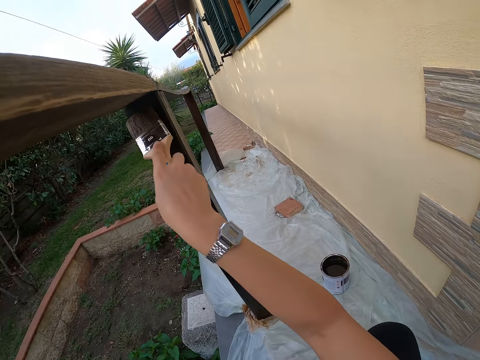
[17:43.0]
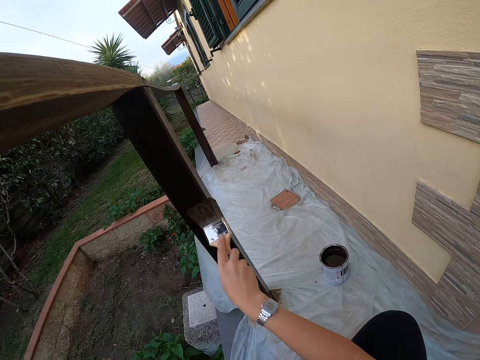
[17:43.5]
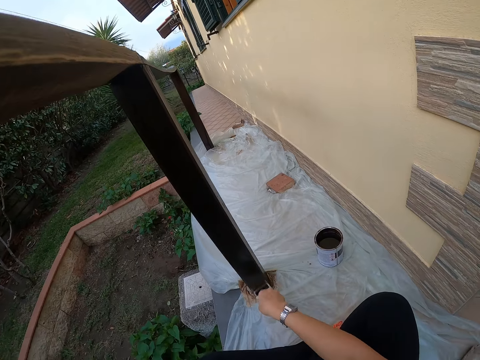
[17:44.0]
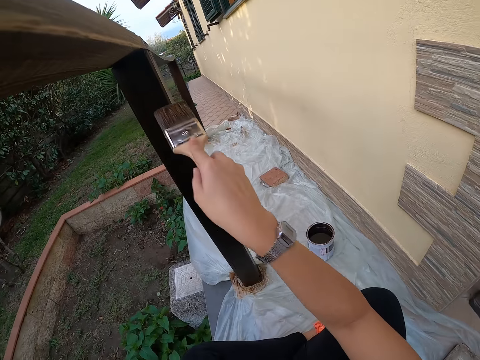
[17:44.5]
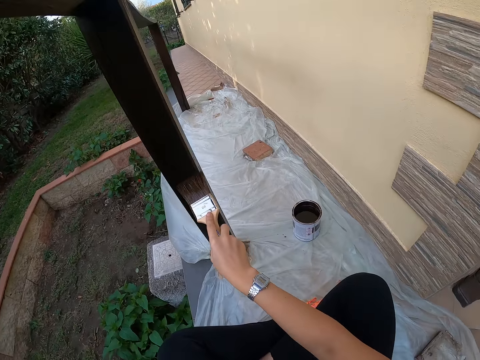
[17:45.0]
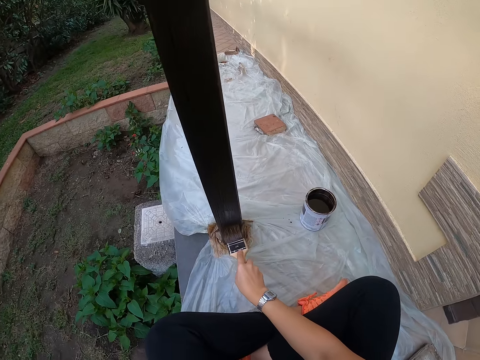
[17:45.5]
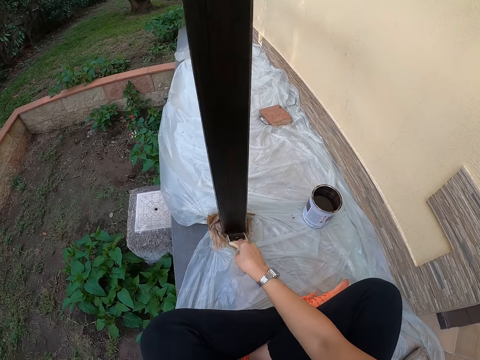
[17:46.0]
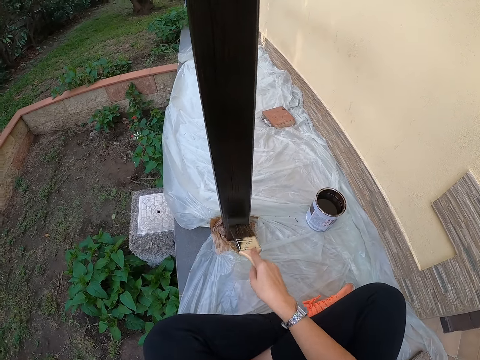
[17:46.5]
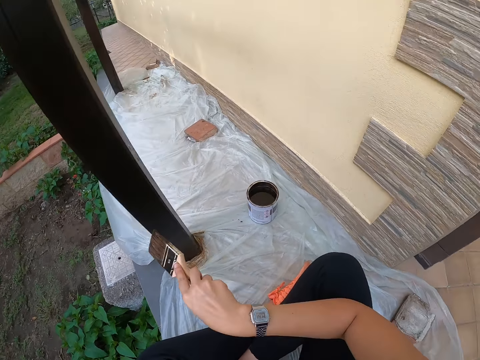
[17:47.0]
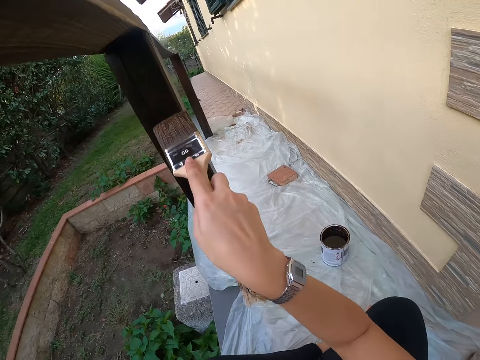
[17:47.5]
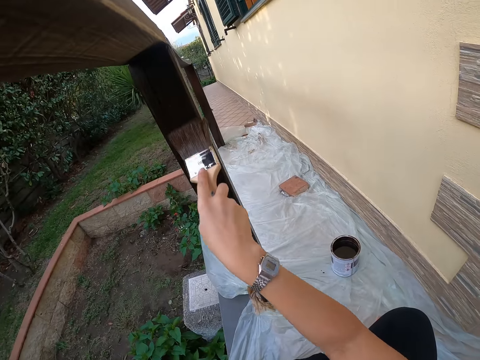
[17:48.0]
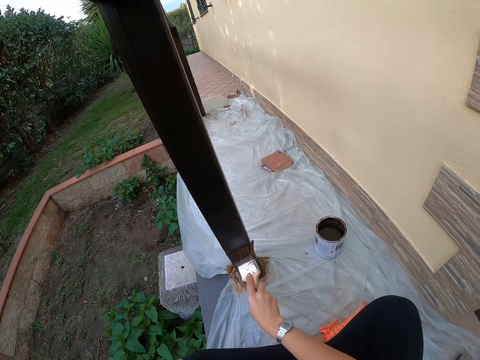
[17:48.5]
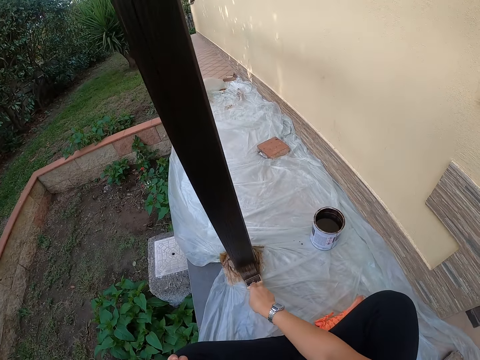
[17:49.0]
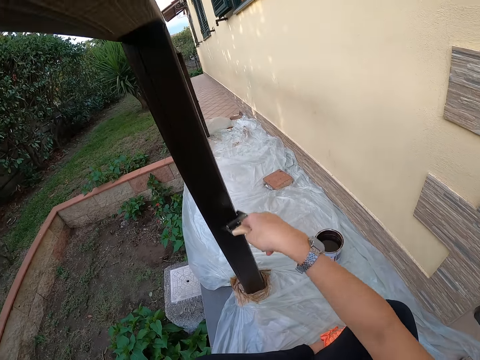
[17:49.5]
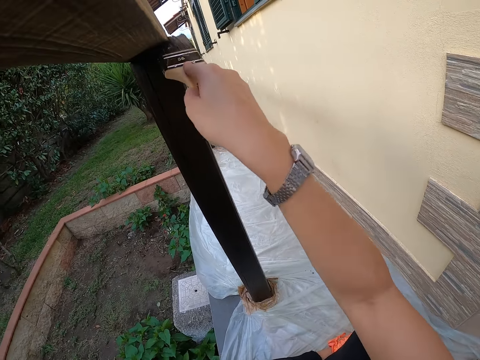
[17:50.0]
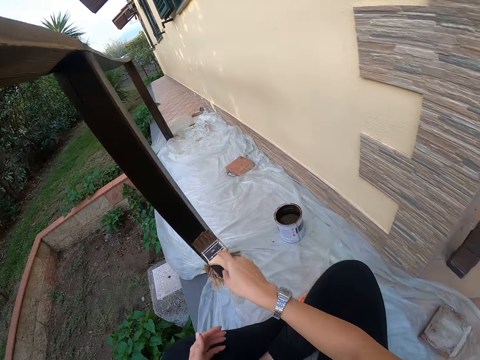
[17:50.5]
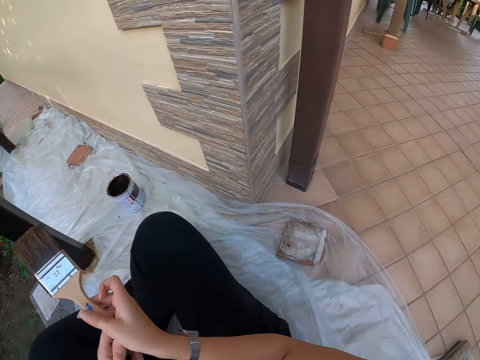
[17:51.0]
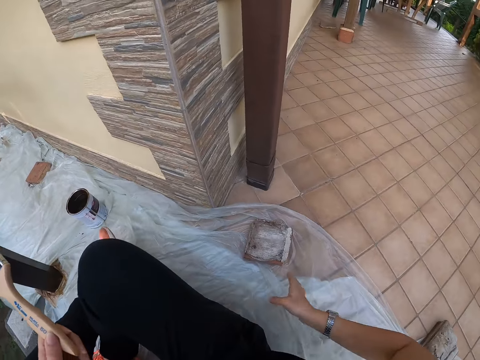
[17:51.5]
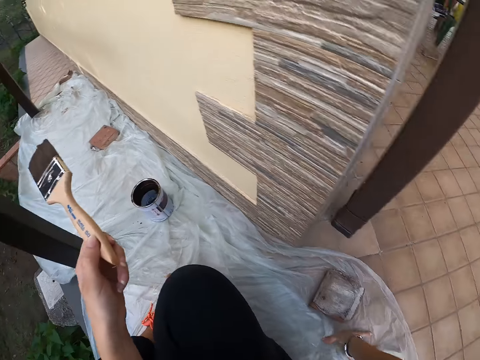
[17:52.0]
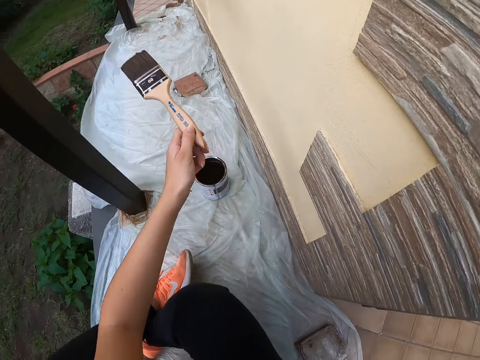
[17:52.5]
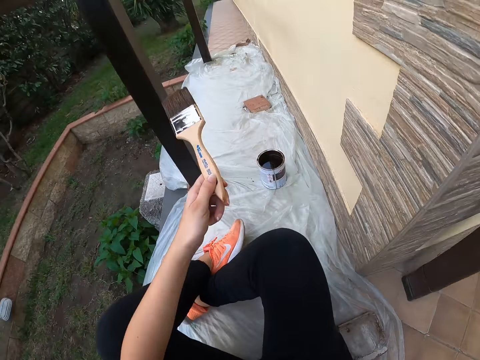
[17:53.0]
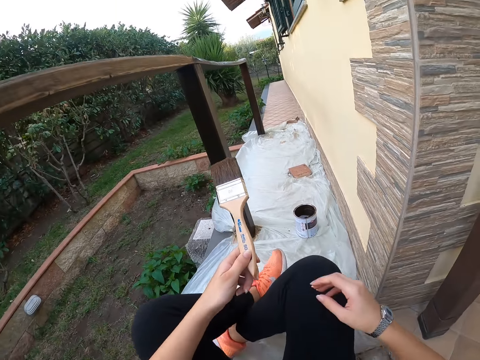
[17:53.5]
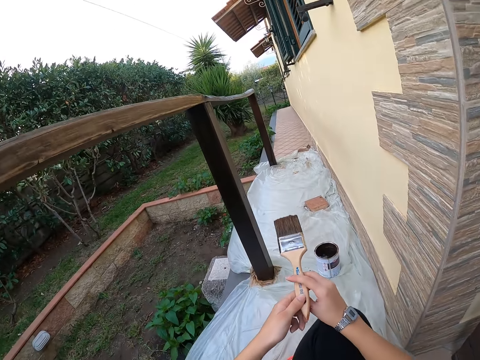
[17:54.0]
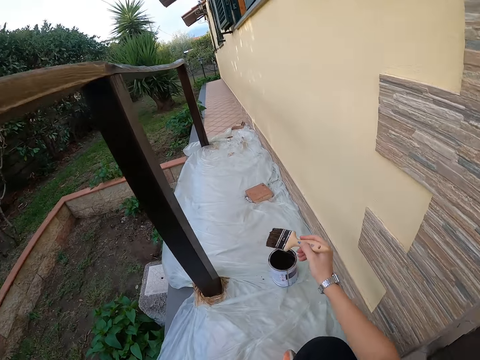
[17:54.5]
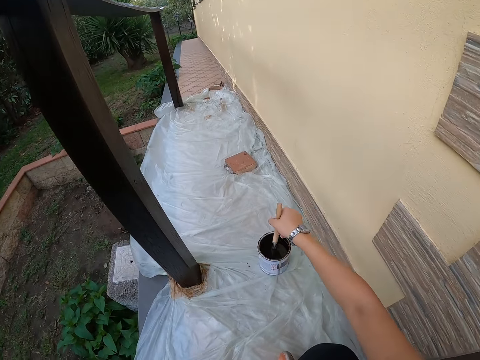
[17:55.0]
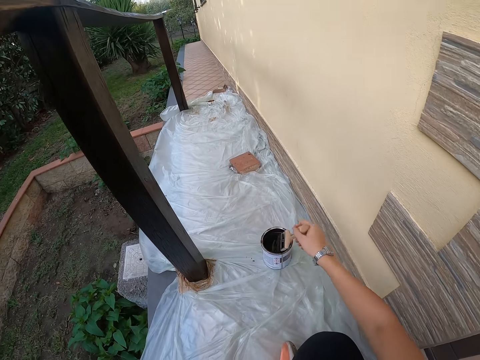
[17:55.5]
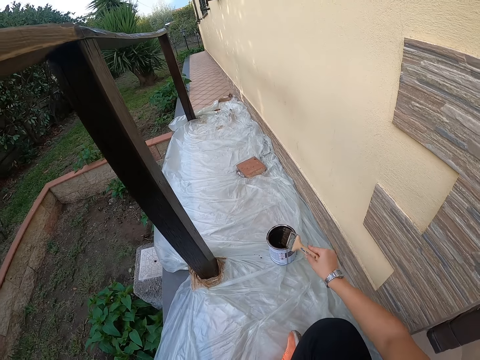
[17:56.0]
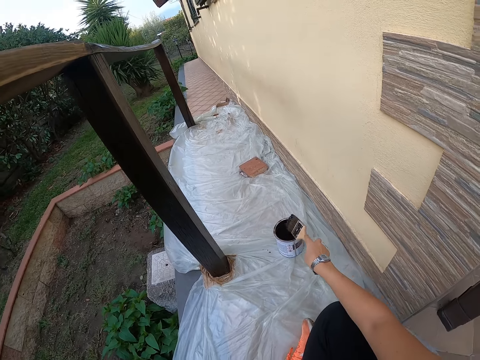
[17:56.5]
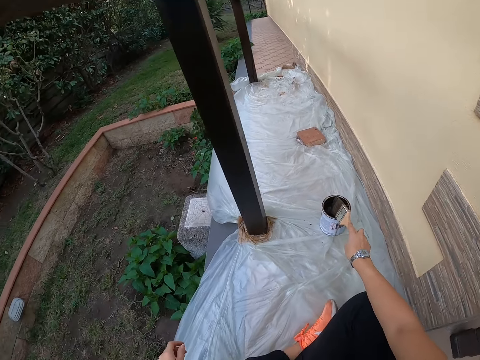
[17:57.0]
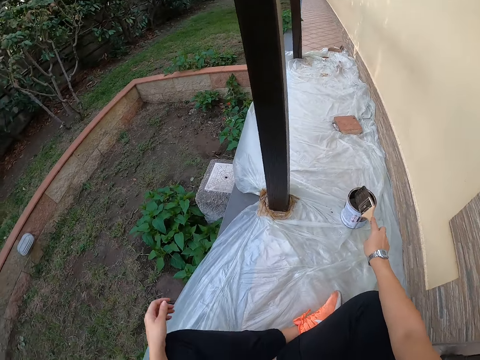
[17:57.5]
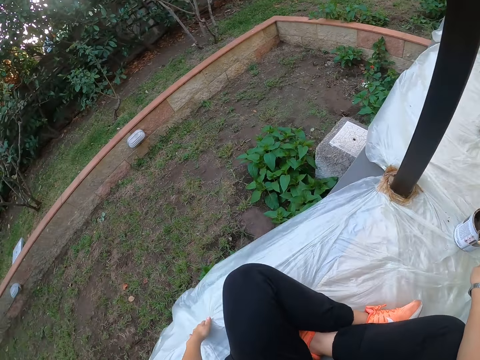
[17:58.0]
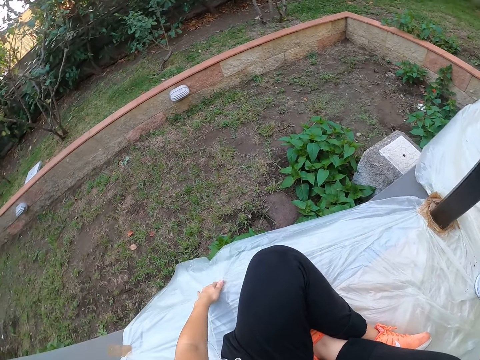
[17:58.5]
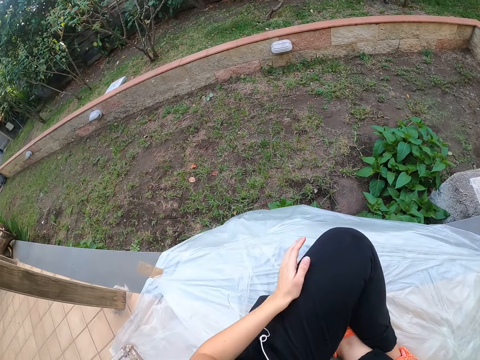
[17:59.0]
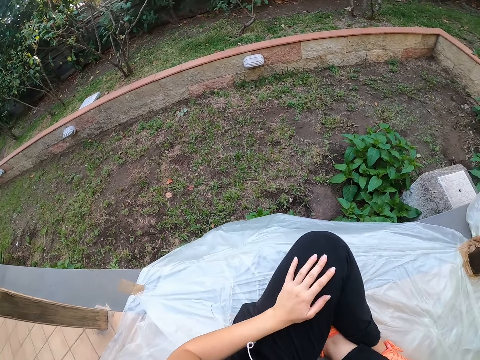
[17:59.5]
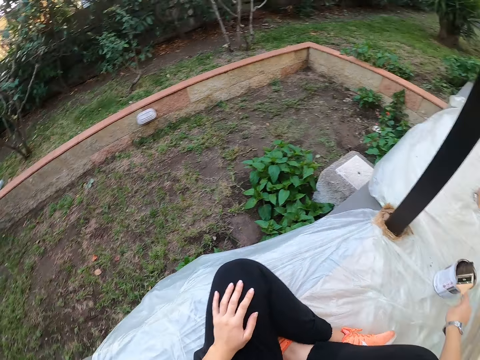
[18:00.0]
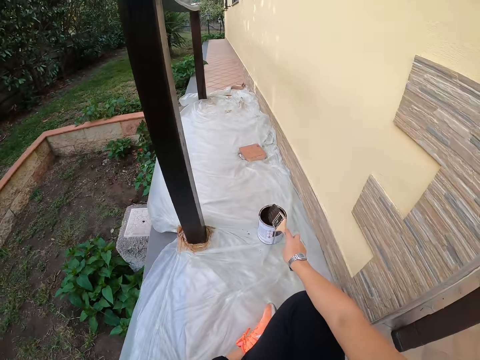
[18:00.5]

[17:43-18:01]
The camera wearer paints the balcony or wood with the paint brush. She stops painting the wood. She looks at the time. She paints the wood. She stops painting the wood. She changes handling of the paint brush to the left hand. She moves backward. She adjusts her sitting position. She passes the paint brush from her left hand to her right hand. She takes some paint from the paint can or container with the paint brush. She takes out the paint brush from the container. She hits the top of the paint can with the paint brush. She adjusts the nylon on the floor with her left hand.

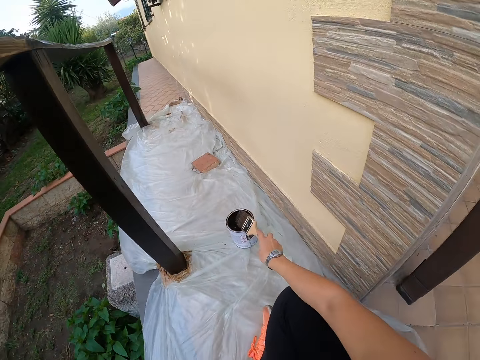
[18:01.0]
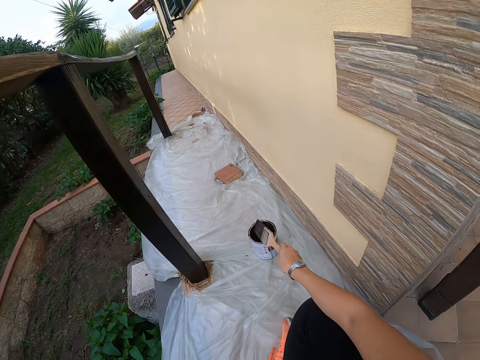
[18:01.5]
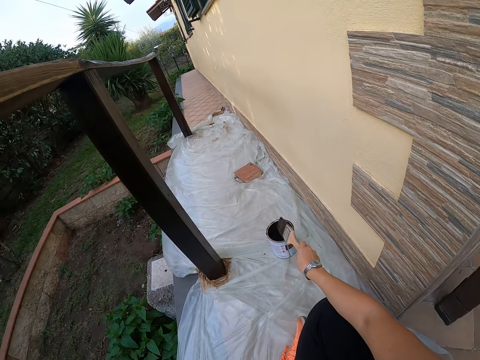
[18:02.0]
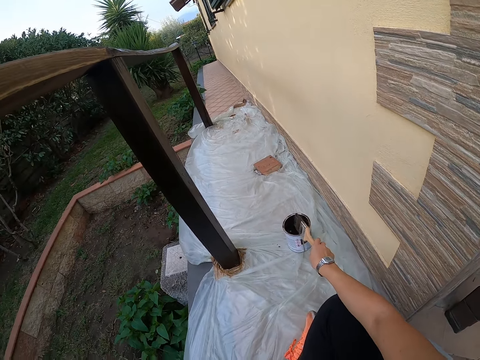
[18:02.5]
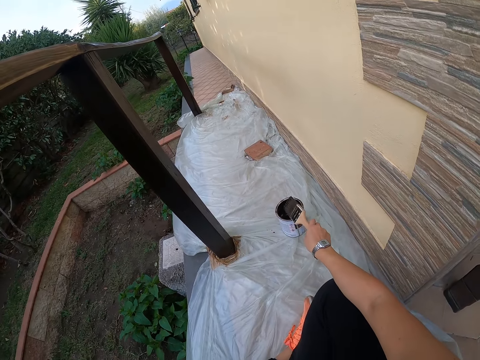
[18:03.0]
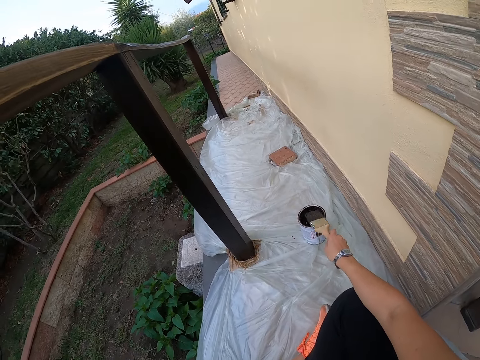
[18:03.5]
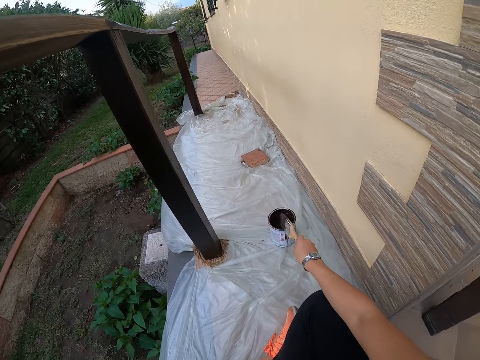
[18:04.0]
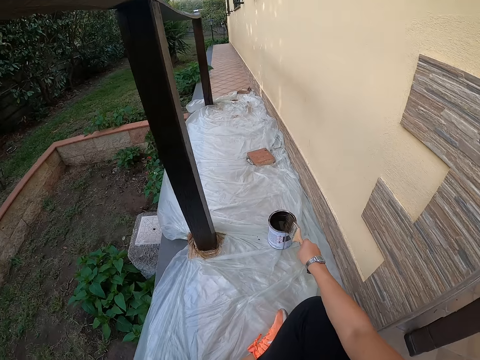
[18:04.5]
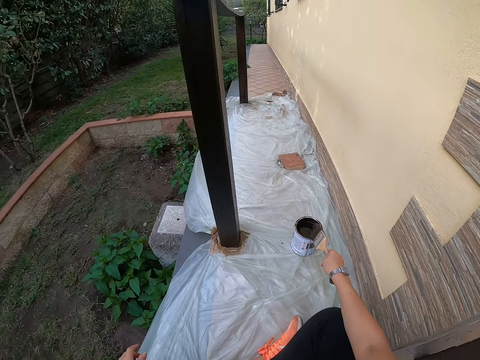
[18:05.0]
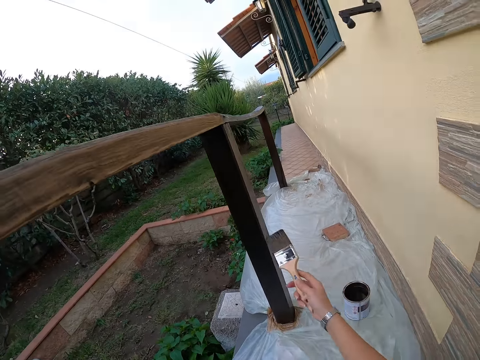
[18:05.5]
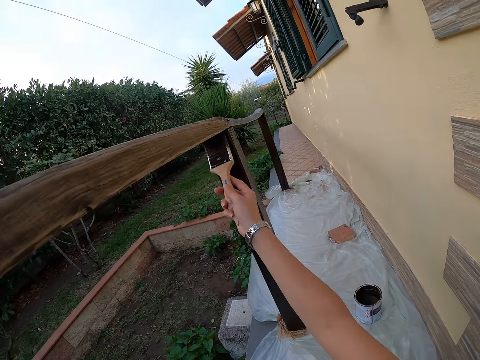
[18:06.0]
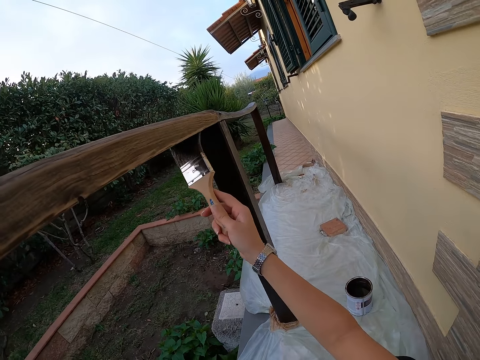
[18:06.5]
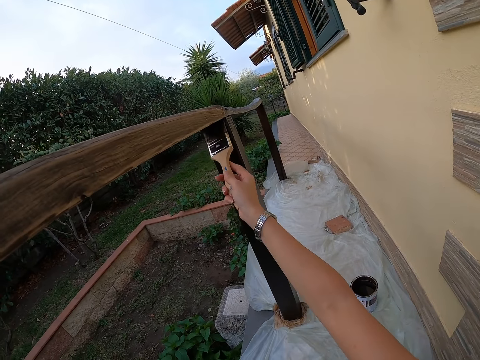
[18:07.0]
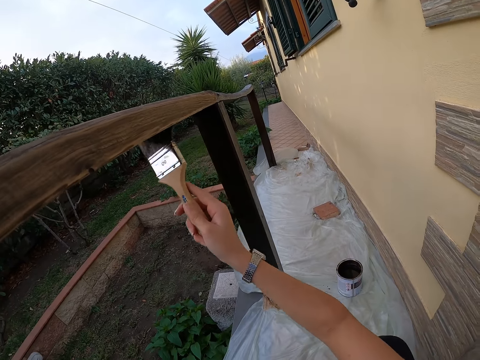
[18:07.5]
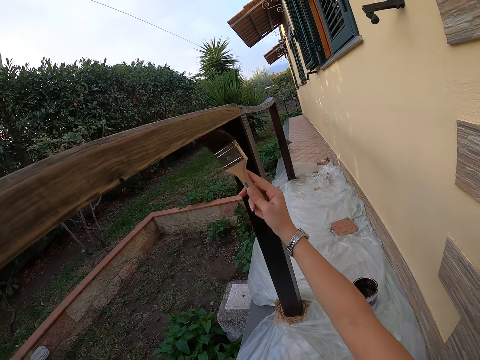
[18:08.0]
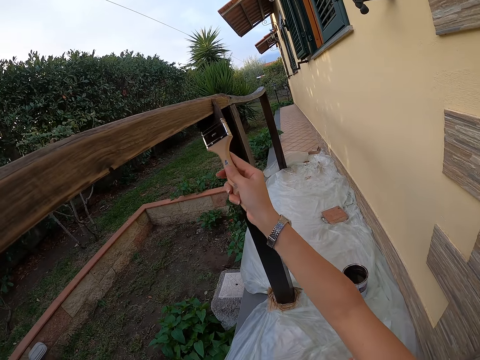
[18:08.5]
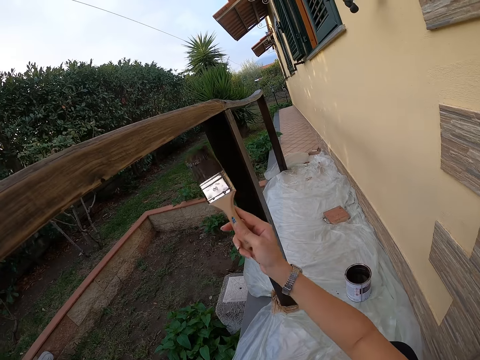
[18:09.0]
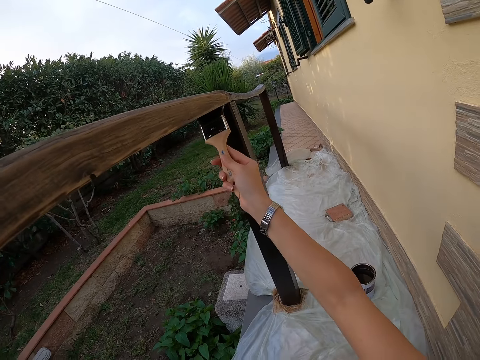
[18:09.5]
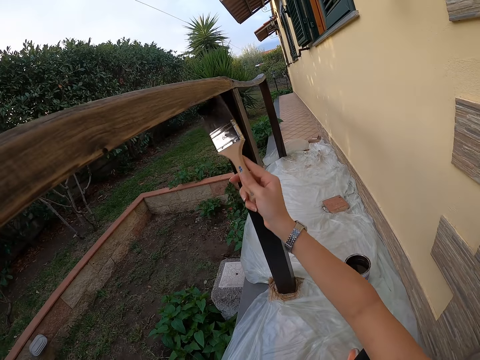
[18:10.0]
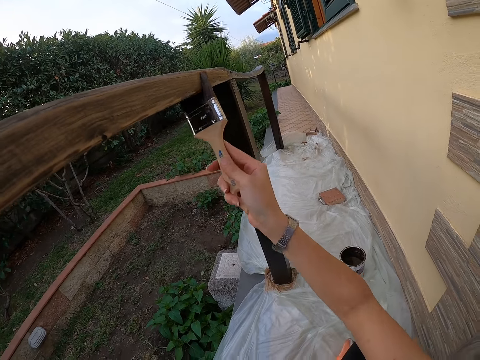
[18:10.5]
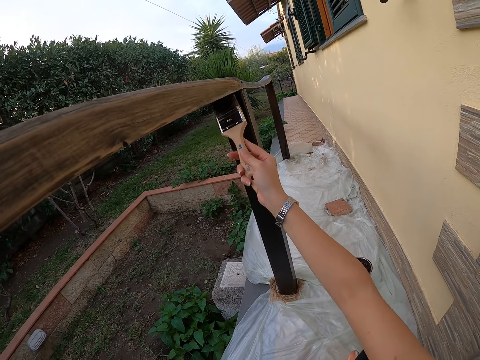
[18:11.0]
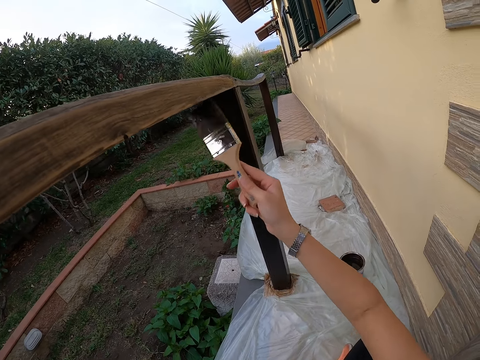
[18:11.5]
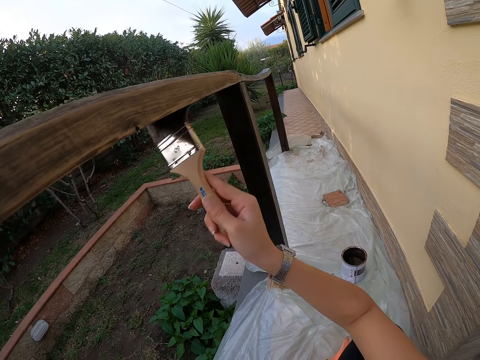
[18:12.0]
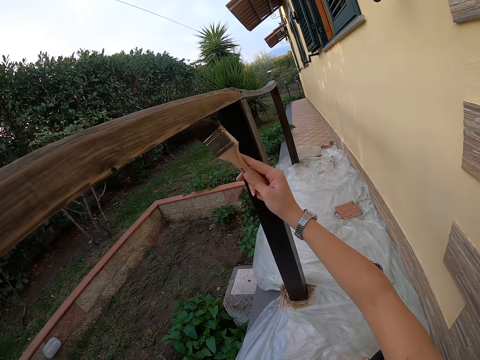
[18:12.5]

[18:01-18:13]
The camera wearer stops hitting the top of the paint can with the paint brush. They paint the balcony with the paint brush.
